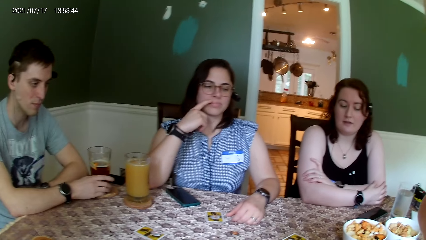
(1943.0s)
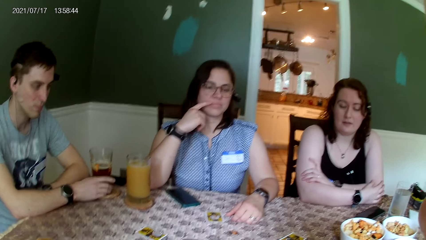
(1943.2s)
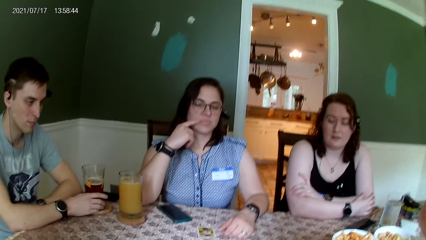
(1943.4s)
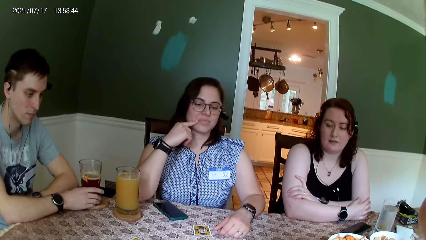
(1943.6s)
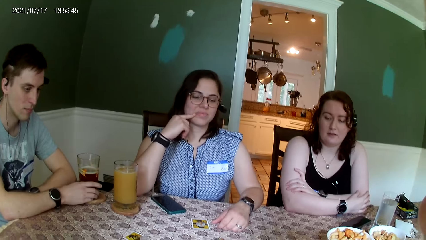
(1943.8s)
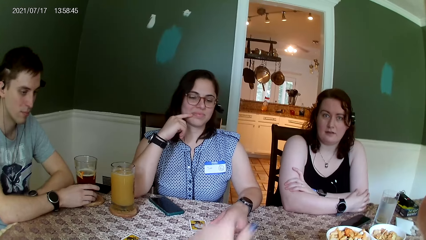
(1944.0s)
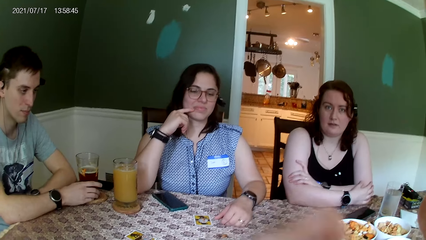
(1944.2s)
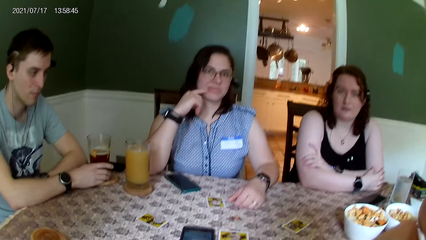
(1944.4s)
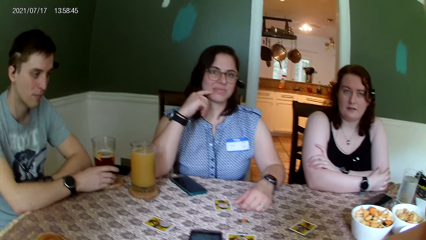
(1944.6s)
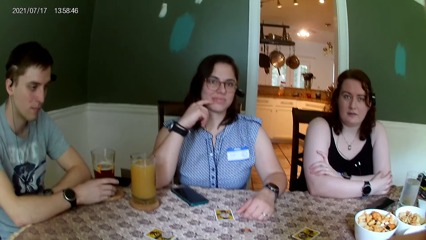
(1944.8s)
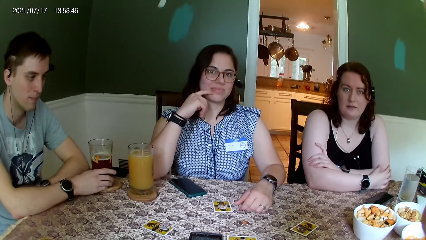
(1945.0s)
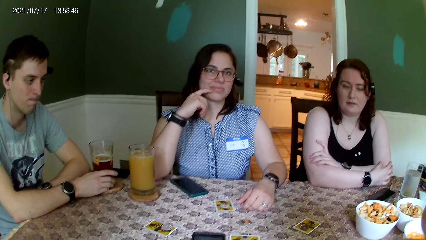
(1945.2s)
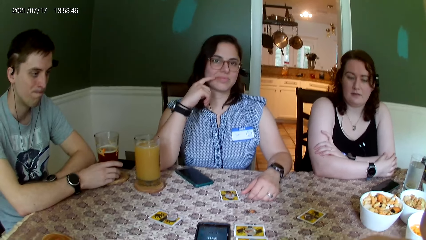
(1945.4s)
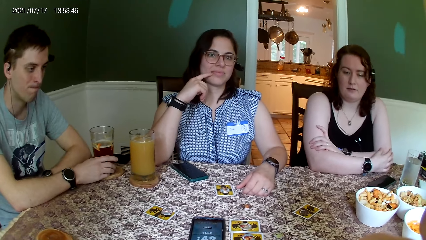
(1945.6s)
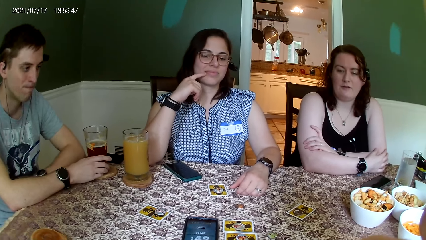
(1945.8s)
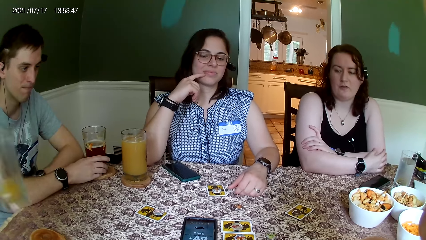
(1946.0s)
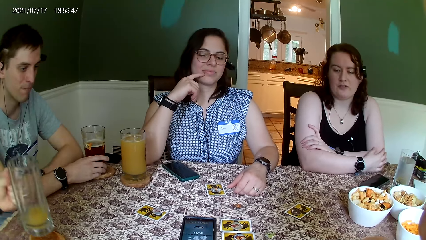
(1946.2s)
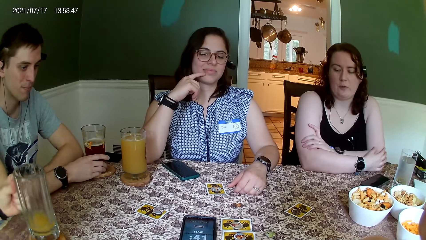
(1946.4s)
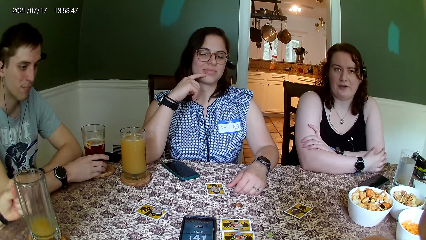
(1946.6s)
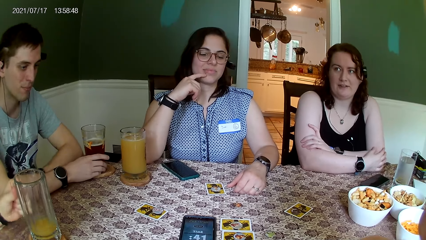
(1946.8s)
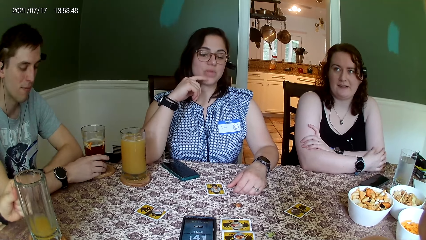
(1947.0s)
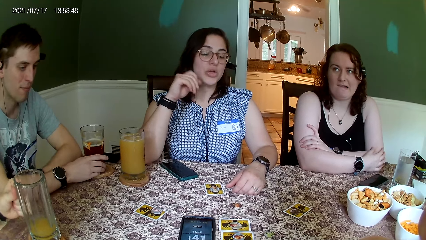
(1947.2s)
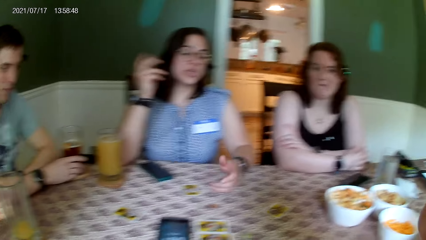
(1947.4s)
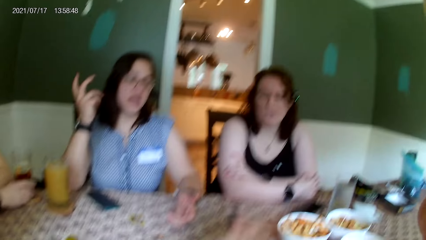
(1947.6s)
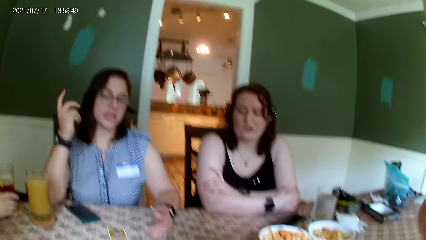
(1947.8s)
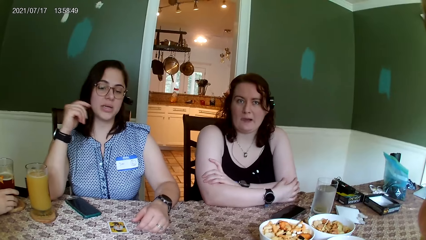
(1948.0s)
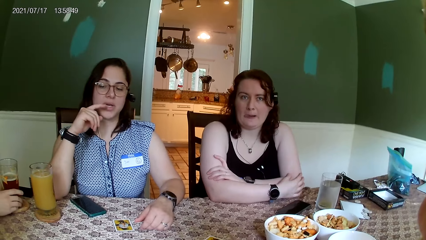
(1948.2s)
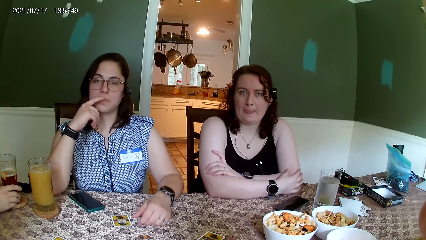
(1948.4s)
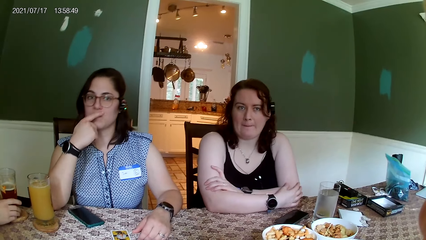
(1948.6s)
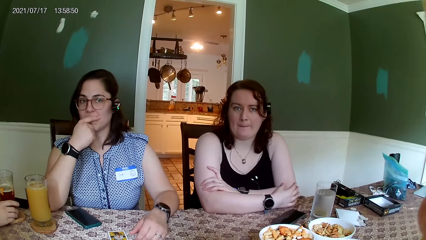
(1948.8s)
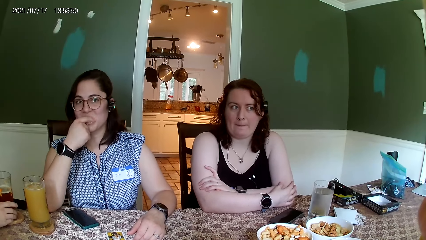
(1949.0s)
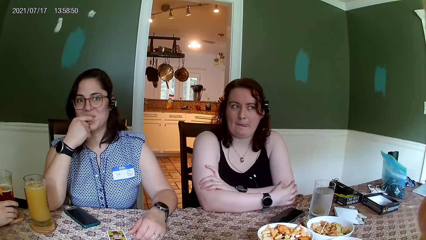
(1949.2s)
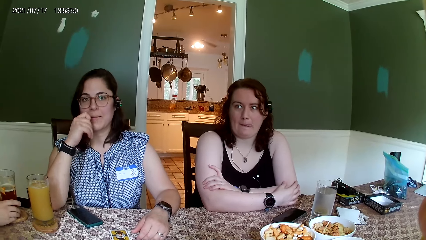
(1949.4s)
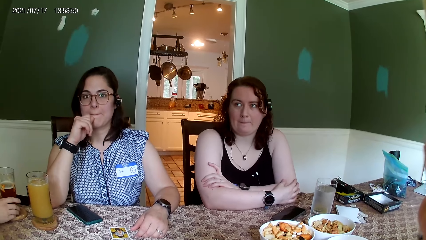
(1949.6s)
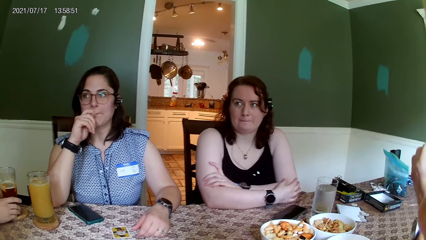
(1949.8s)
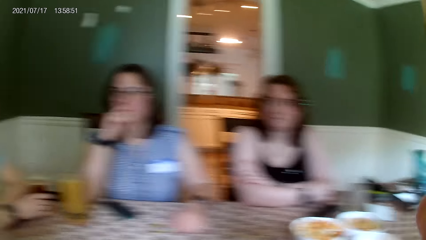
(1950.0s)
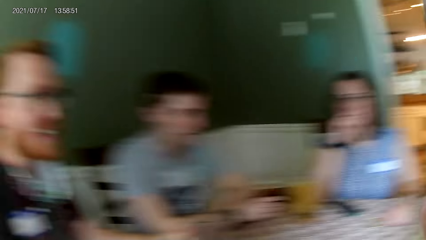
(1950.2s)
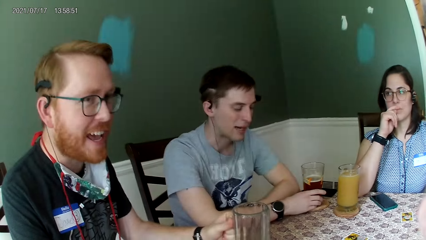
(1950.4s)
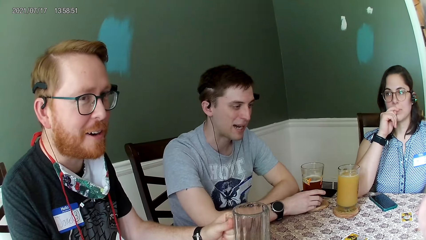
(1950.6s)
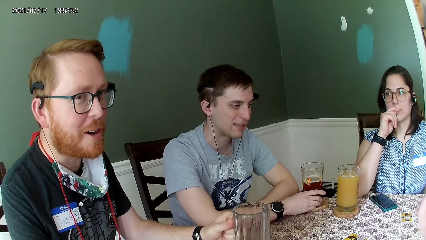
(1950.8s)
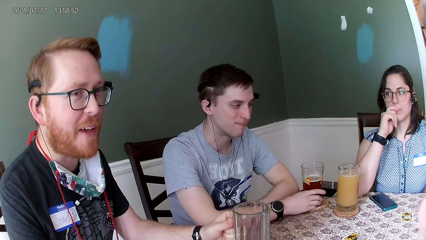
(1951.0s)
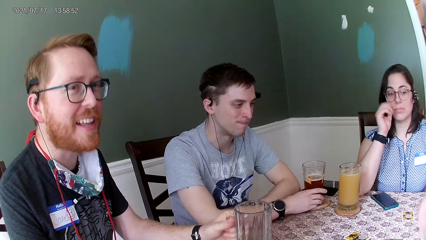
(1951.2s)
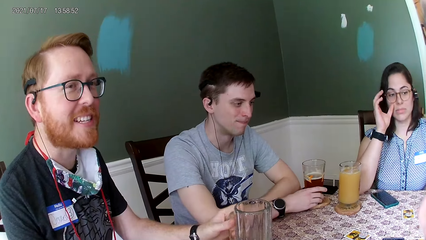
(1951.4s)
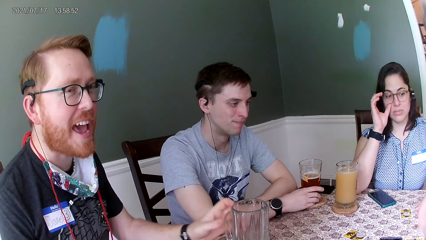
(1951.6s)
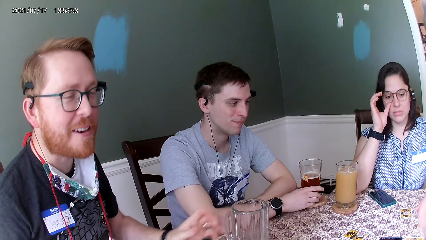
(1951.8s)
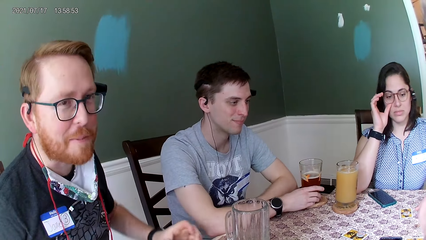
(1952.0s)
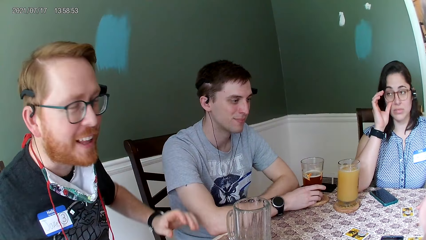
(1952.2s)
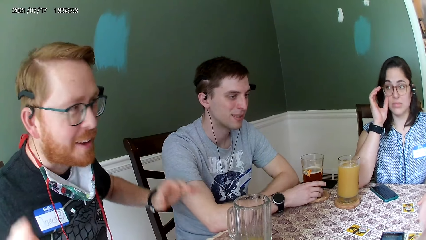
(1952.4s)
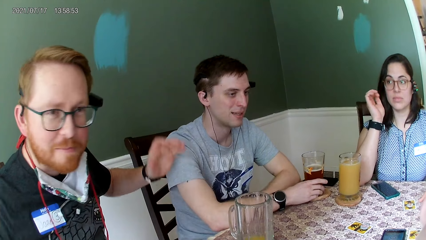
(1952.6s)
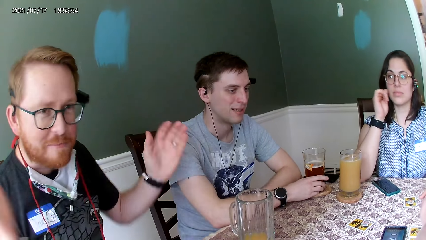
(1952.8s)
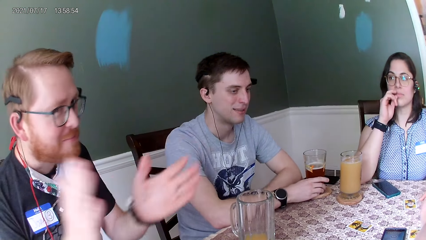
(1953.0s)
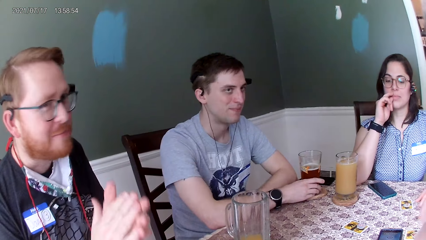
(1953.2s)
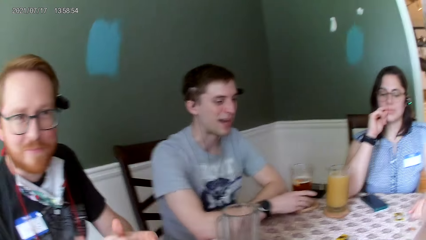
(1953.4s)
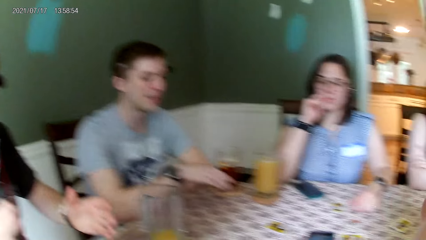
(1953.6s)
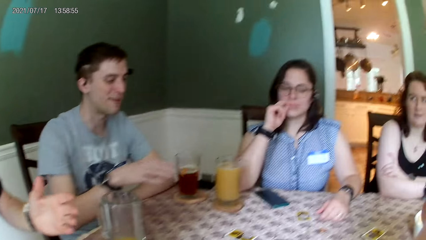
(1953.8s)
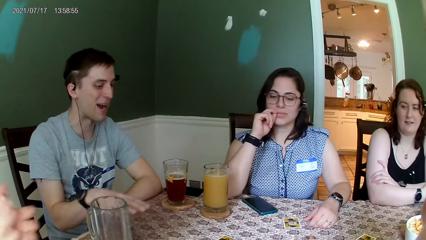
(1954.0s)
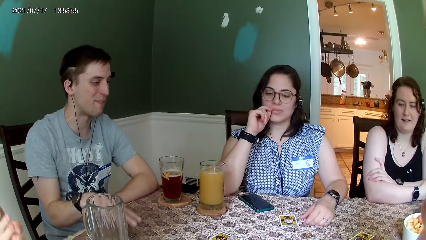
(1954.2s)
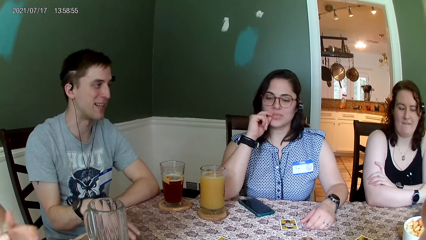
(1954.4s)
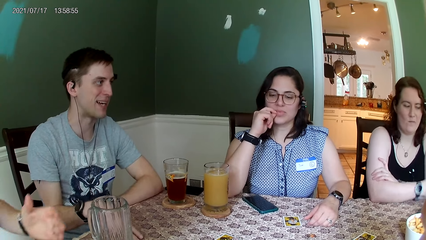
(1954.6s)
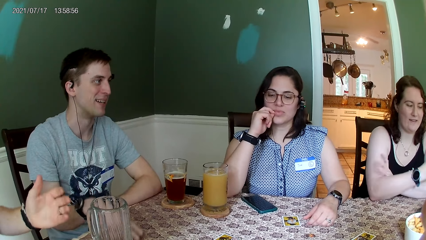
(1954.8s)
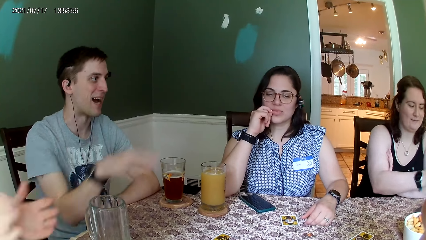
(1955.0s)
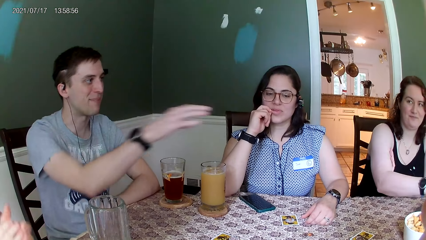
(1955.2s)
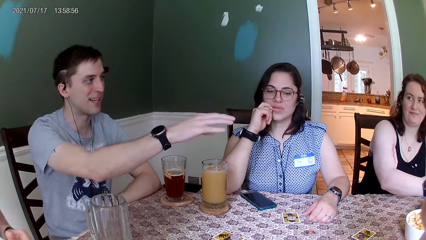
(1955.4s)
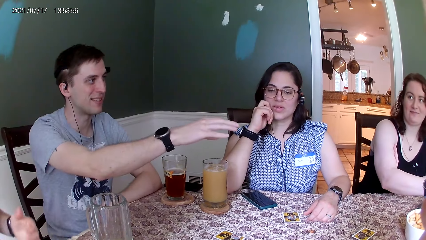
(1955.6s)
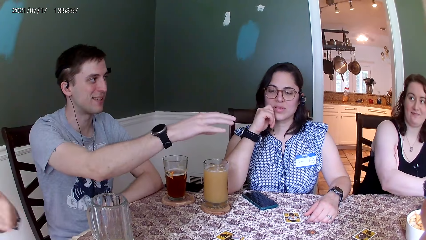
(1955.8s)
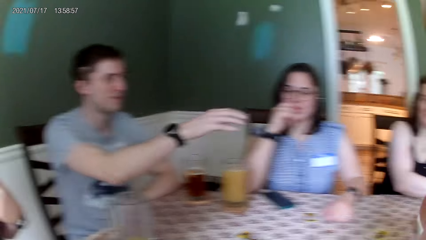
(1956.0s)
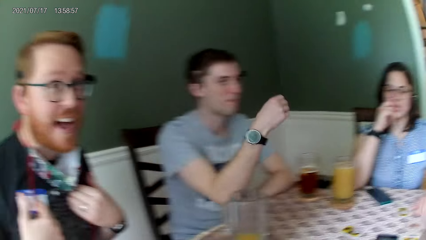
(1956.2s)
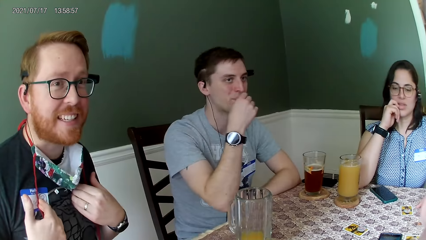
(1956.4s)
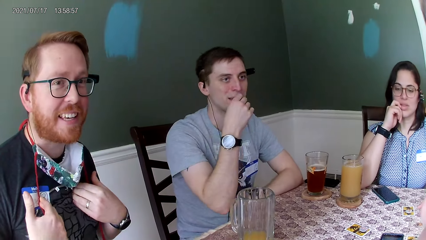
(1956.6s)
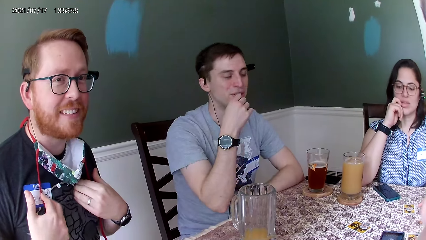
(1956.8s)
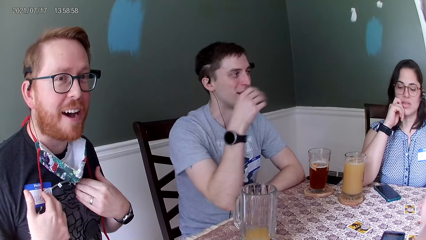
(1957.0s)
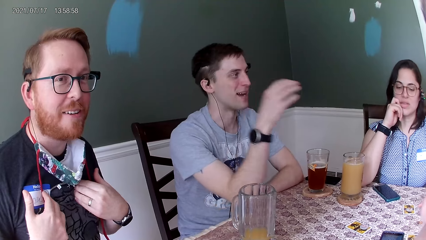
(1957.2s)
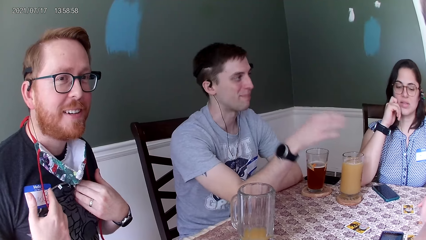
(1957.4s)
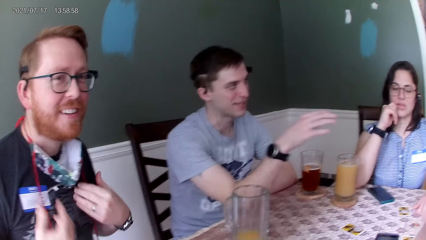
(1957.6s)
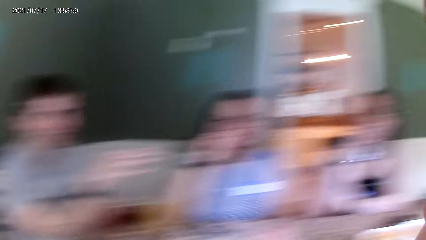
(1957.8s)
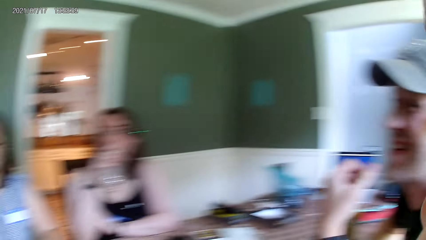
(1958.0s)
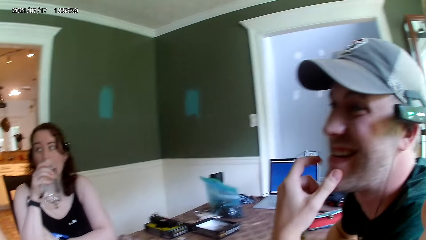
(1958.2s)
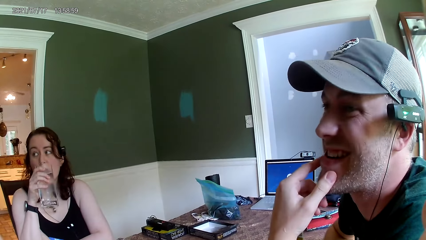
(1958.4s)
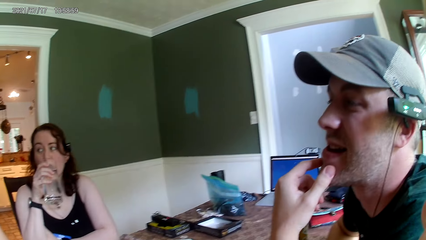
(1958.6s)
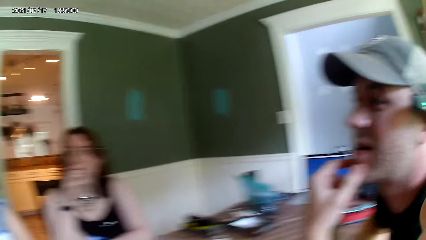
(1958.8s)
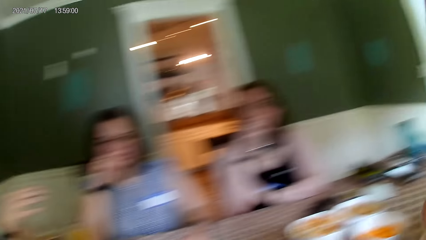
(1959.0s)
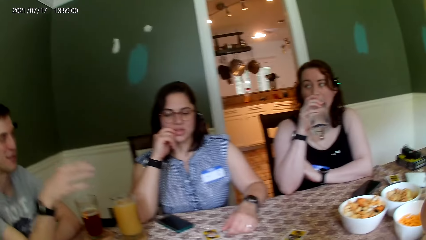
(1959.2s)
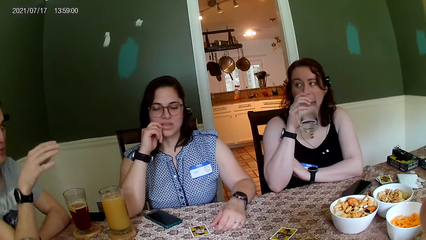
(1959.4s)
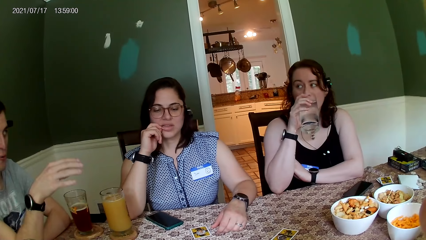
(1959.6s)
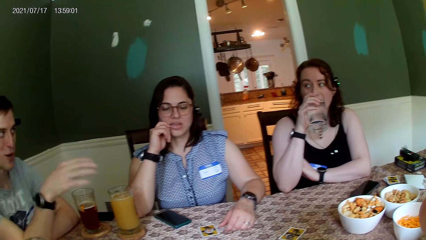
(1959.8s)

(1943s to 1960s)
A woman converses with the camera wearer. A person puts the glass on the table. A man converses with everyone on the table. Another woman converses with everyone on the table. The camera wearer converses with everyone on the table. The man converses with everyone on the table. The man claps both hands together. Another man converses with everyone on the table. The first man converses with everyone on the table. The other man converses with everyone on the table. The camera wearer looks around.
